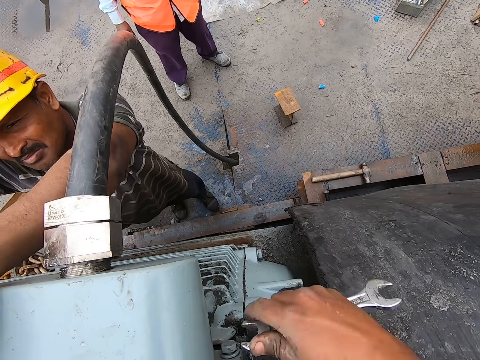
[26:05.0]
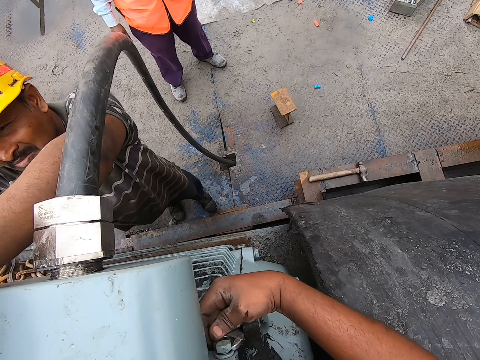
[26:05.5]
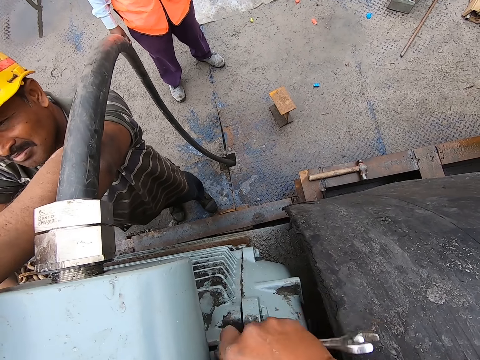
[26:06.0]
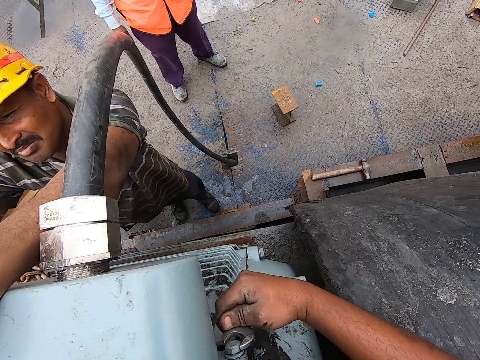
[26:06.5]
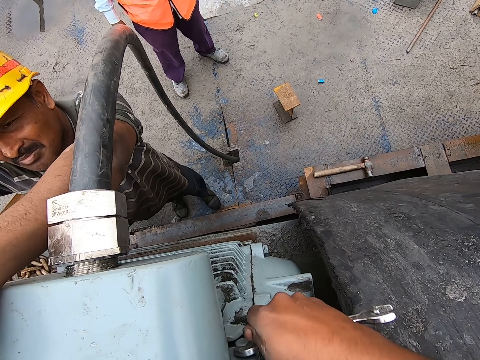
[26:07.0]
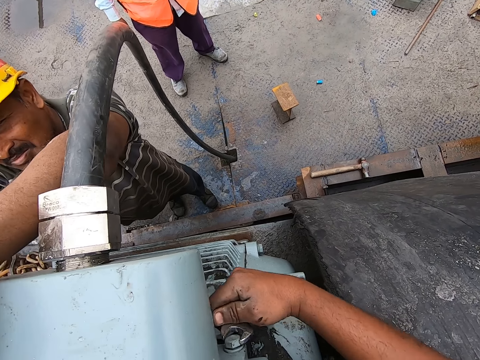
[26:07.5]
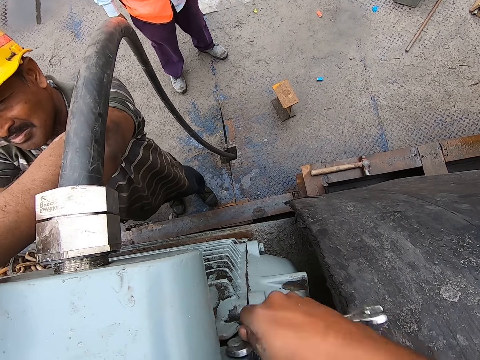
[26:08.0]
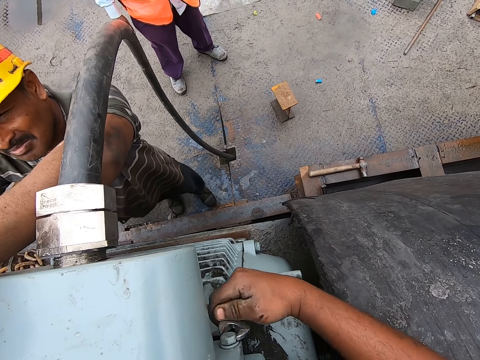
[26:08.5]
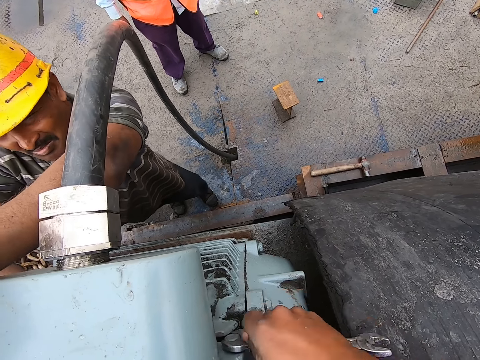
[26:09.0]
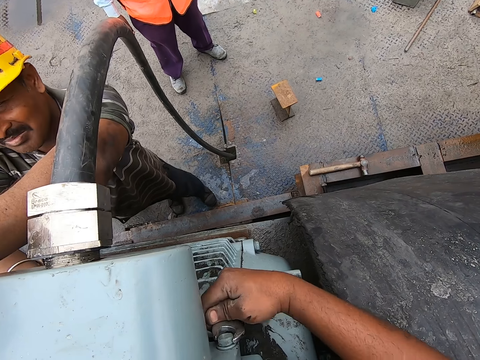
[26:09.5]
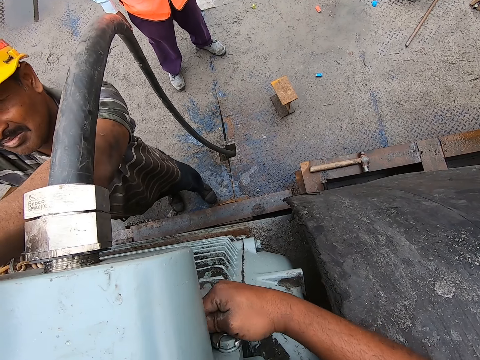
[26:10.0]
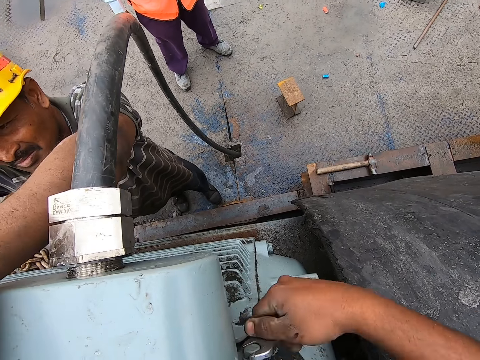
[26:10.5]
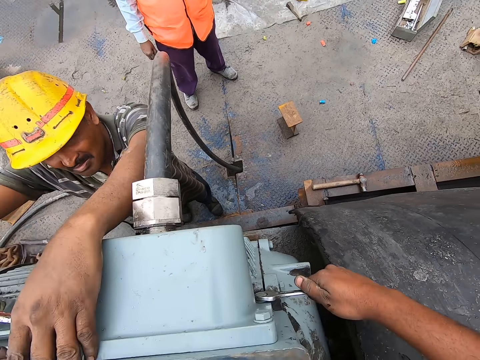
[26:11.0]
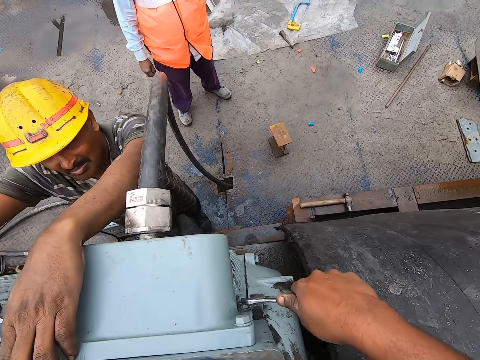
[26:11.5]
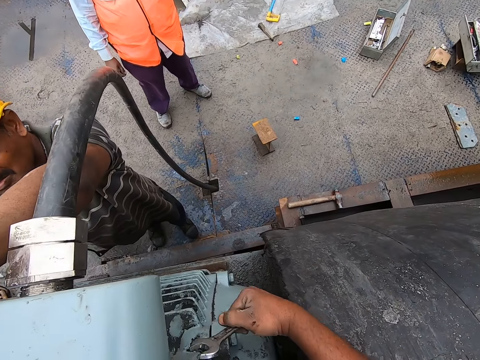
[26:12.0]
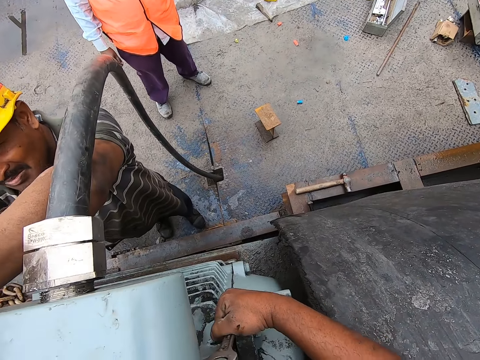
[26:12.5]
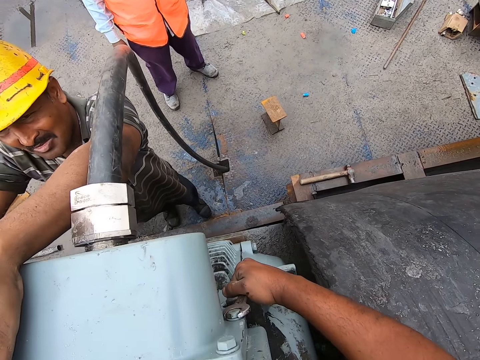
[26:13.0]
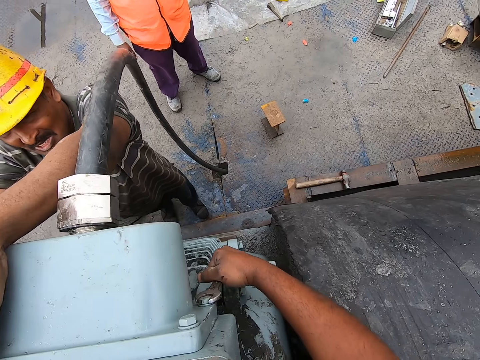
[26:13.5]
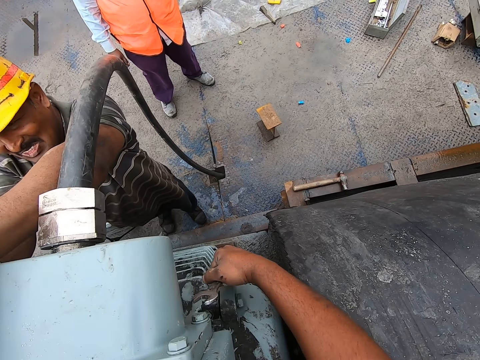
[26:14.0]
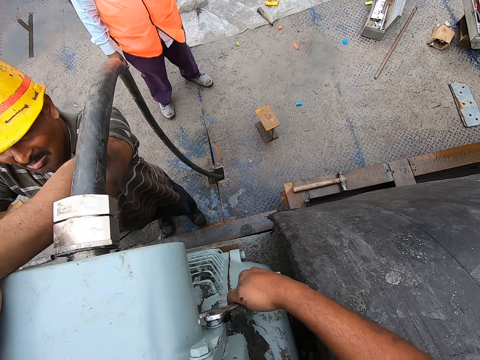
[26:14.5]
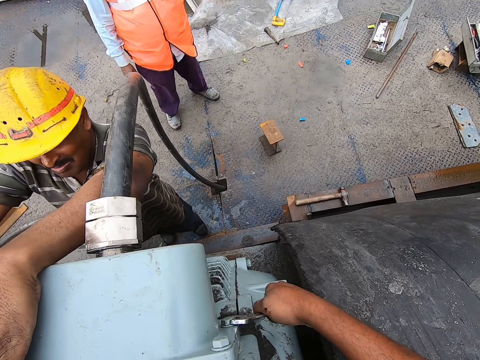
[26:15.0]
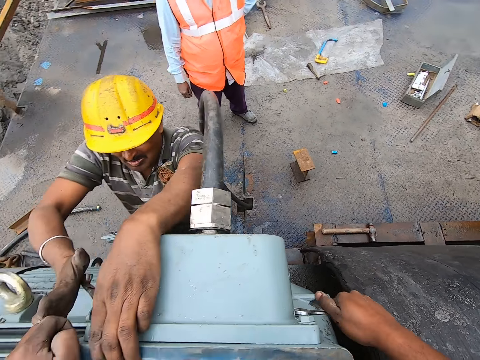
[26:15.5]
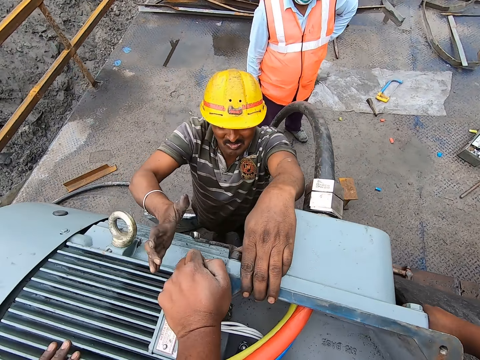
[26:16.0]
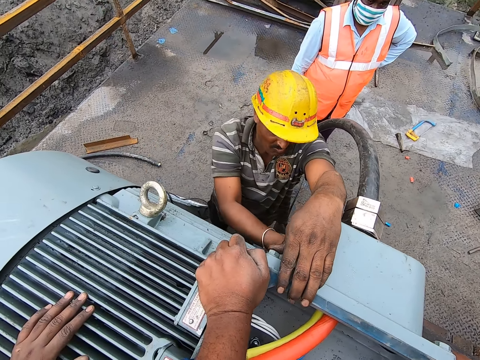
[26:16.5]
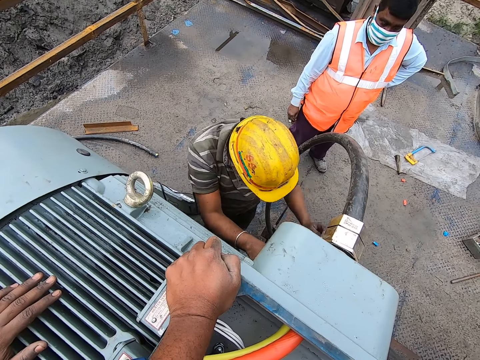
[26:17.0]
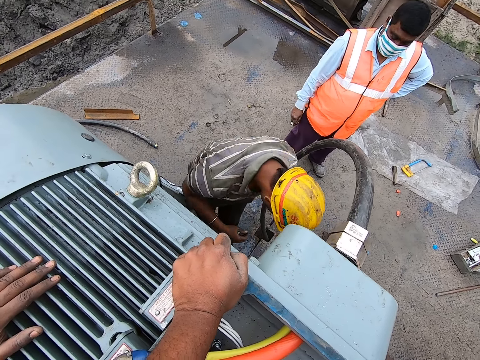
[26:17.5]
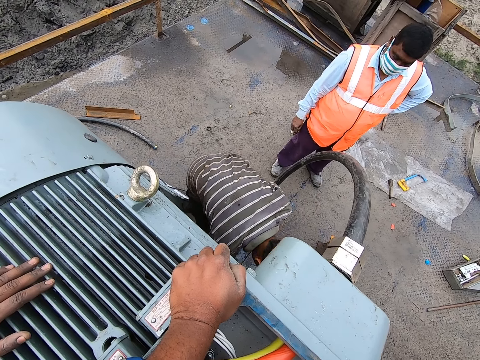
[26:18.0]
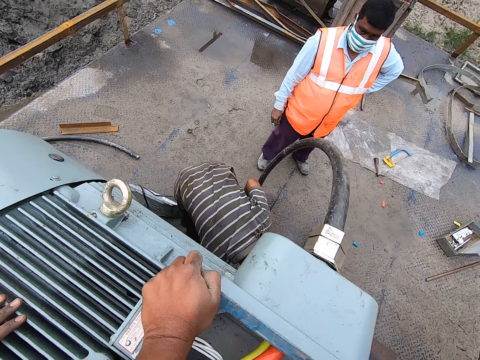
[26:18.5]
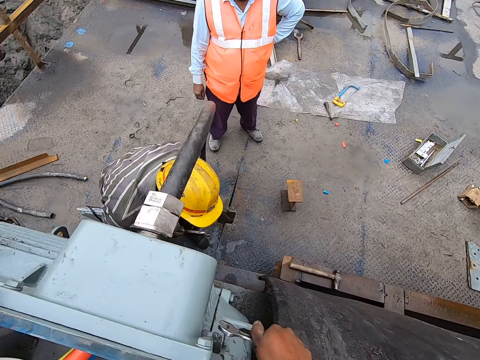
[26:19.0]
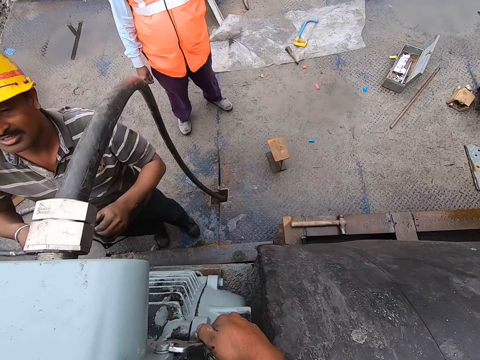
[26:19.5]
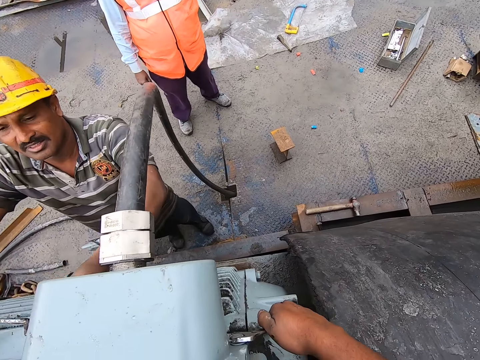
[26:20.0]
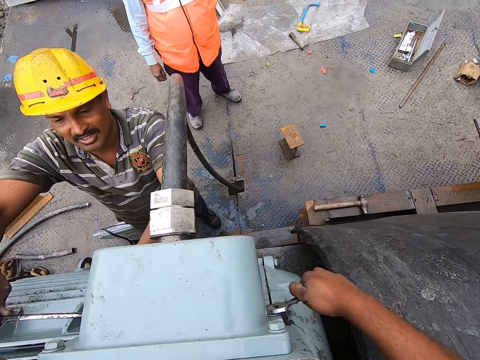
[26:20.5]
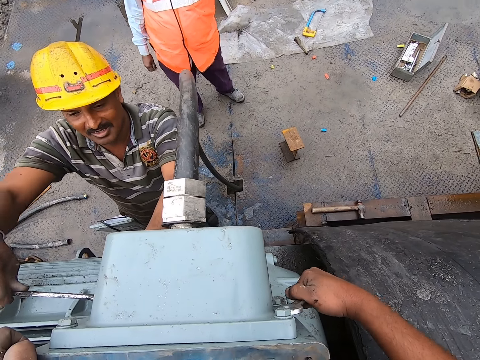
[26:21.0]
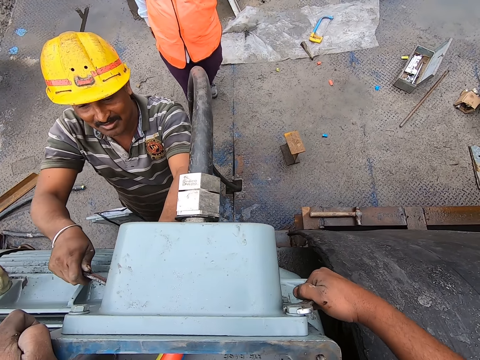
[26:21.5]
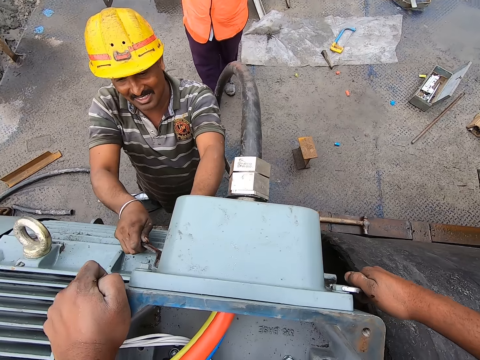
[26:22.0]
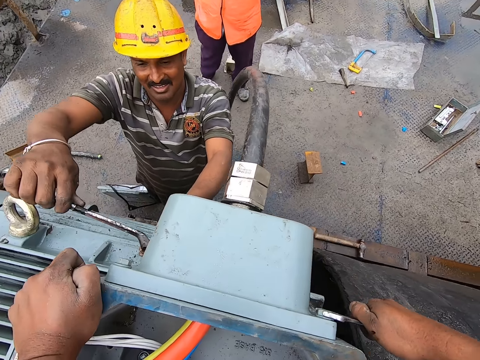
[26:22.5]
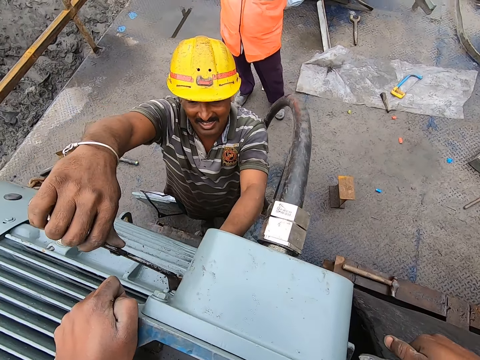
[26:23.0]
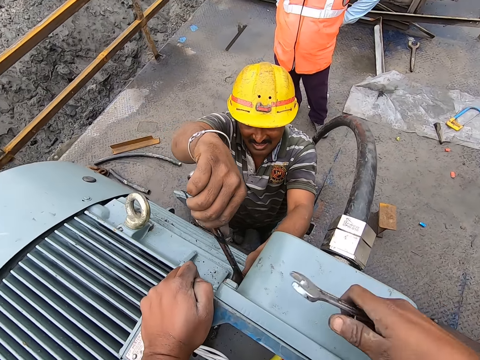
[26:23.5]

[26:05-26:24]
The camera wearer tightens a bolt. A man moves the right hand, bends towards the floor and rises up. The camera wearer adjusts a screw on the machine.

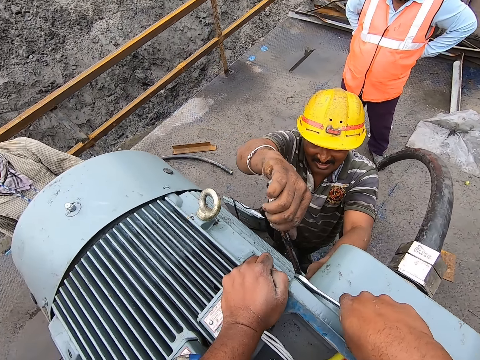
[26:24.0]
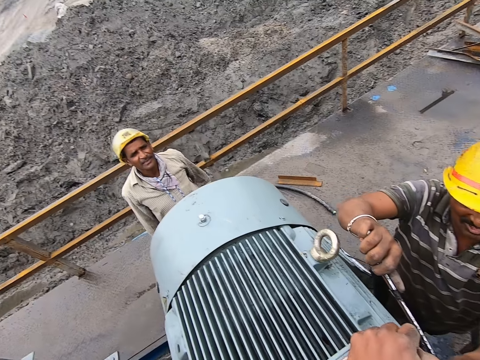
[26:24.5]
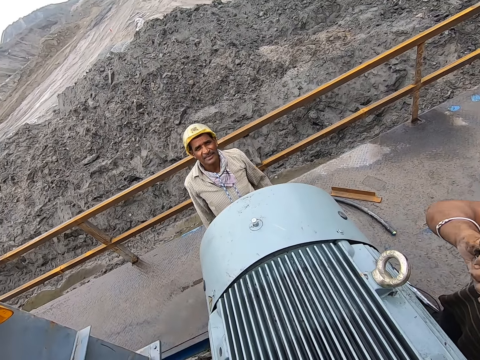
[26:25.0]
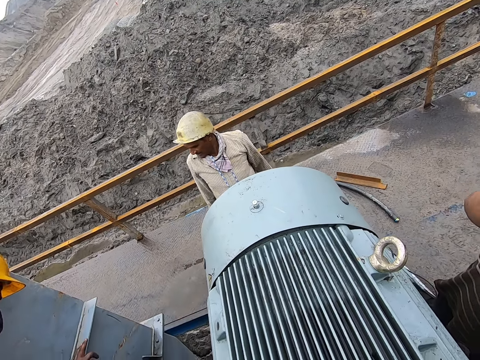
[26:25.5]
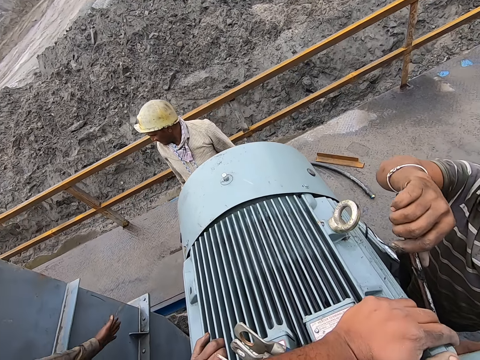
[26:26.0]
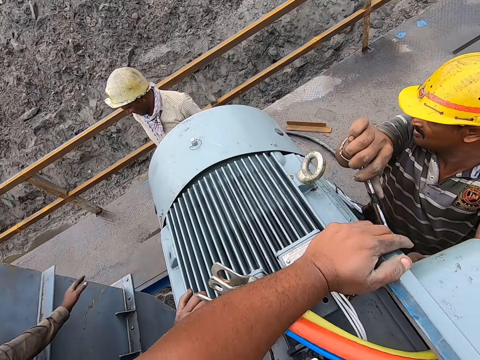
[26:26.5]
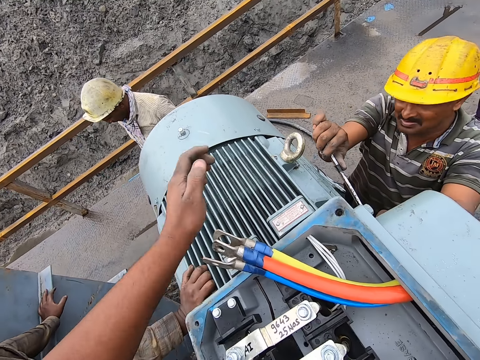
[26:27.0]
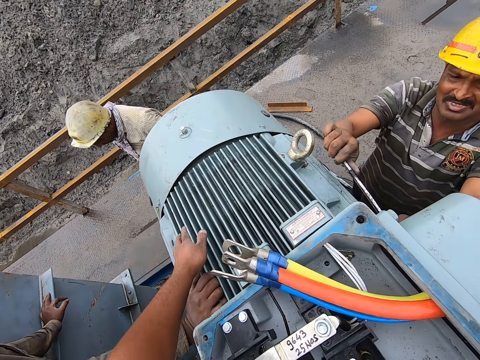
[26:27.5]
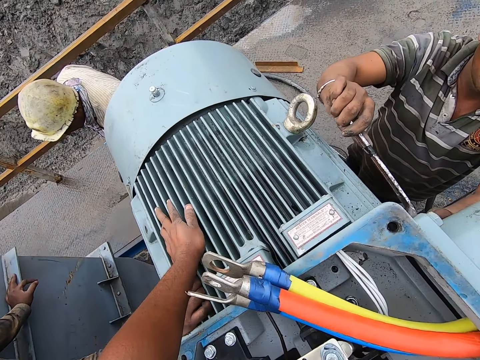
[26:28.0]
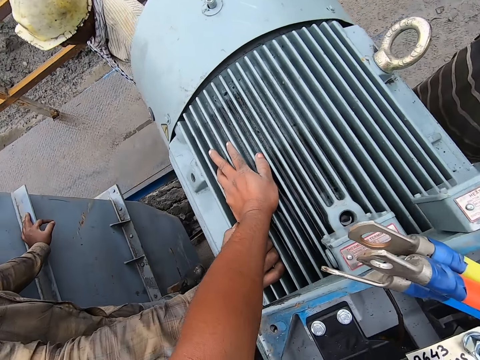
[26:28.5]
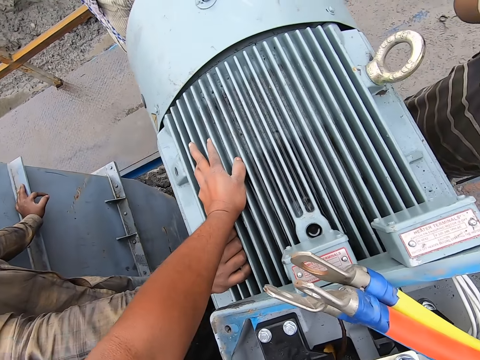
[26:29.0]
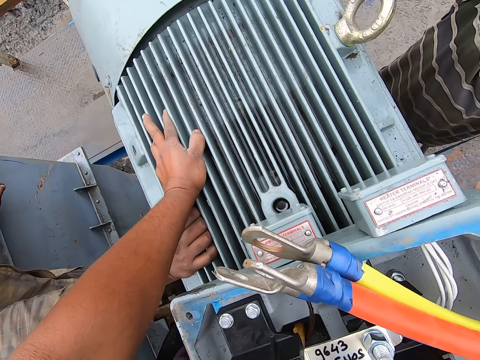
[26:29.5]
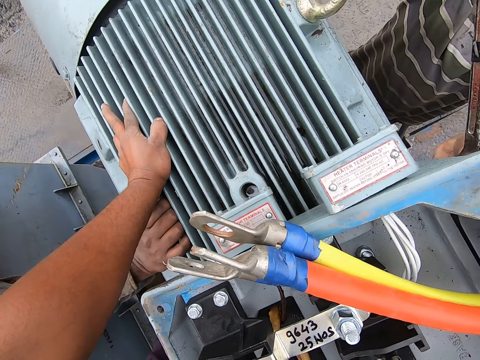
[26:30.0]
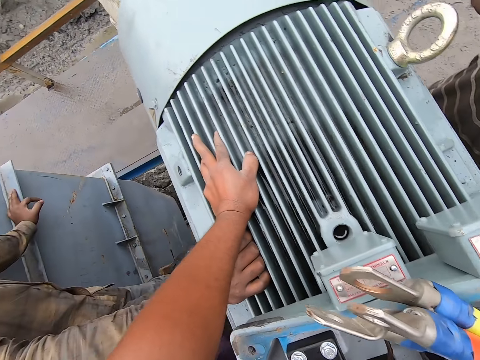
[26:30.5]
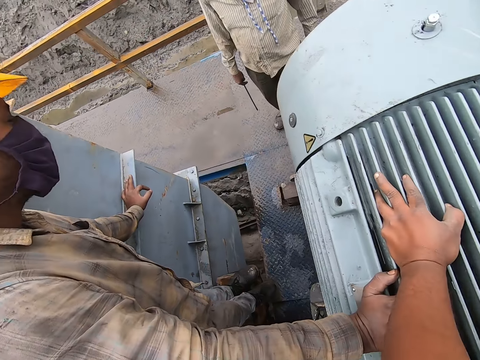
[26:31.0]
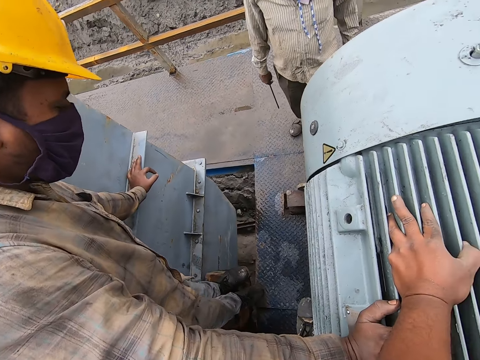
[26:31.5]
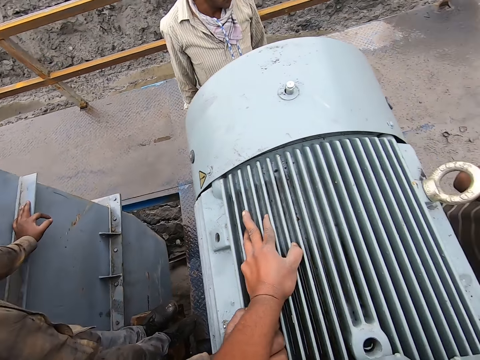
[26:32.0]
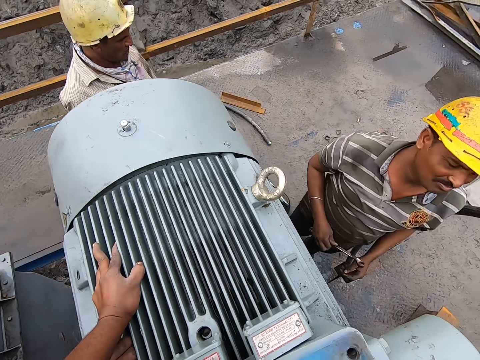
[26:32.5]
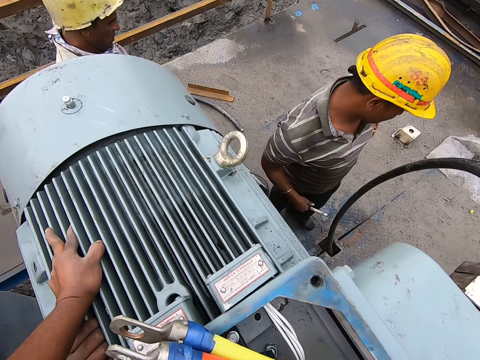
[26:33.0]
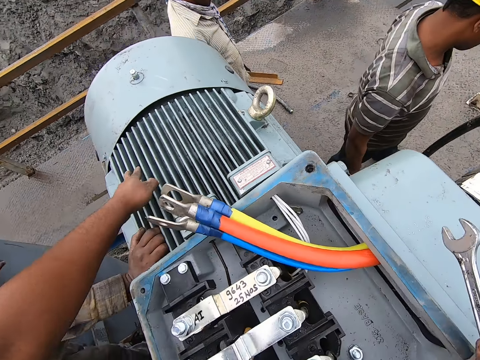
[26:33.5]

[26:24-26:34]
The camera wearer looks at a man. They move the left hand and put the left hand on the machine. They look around.
